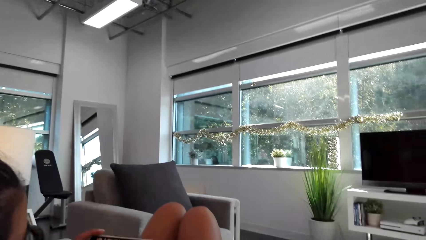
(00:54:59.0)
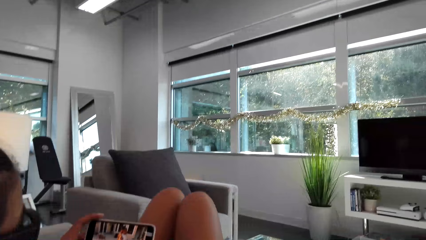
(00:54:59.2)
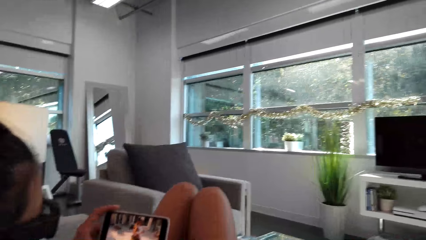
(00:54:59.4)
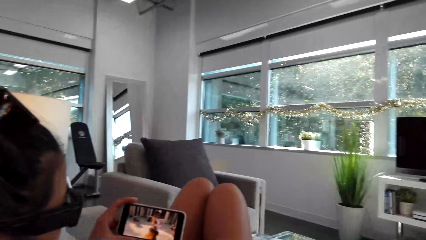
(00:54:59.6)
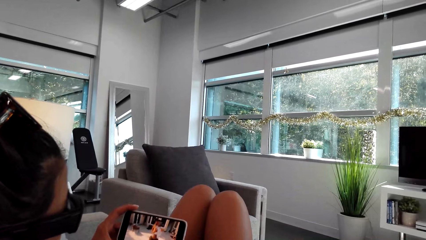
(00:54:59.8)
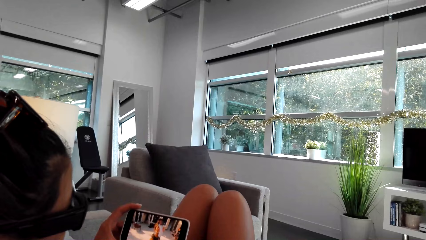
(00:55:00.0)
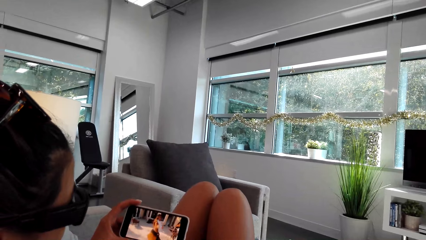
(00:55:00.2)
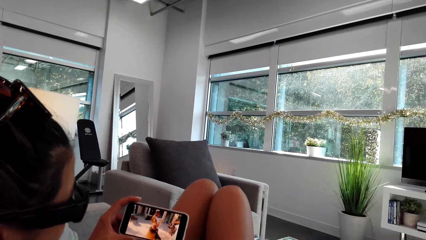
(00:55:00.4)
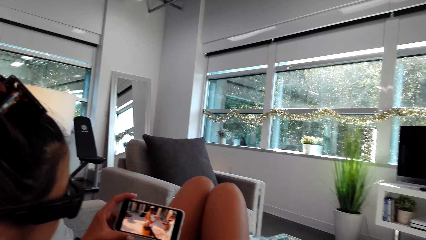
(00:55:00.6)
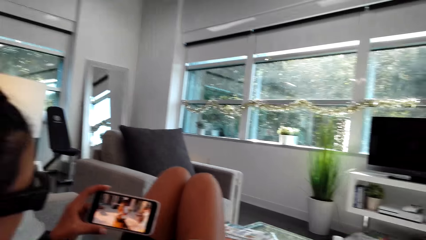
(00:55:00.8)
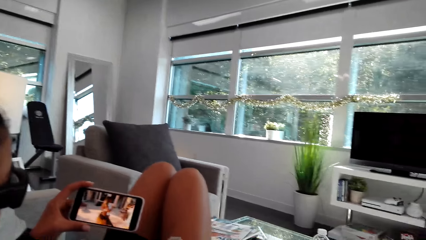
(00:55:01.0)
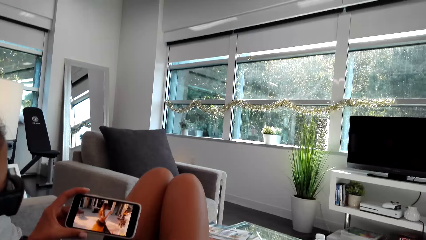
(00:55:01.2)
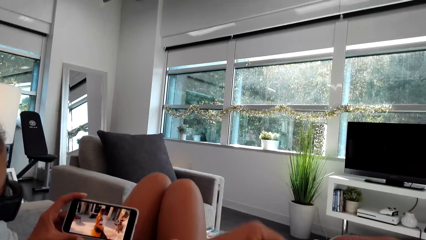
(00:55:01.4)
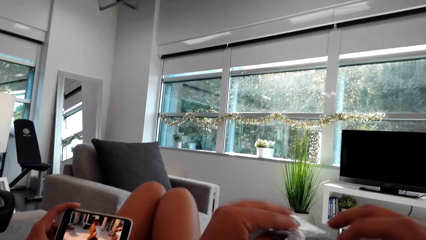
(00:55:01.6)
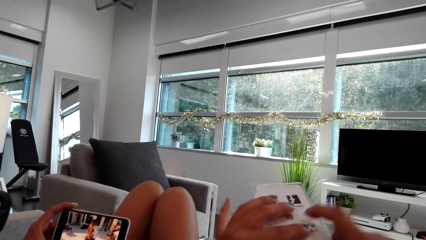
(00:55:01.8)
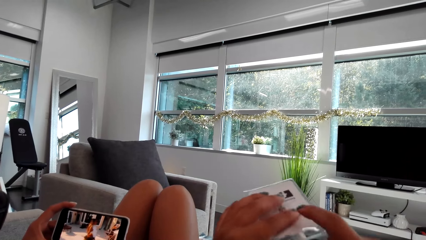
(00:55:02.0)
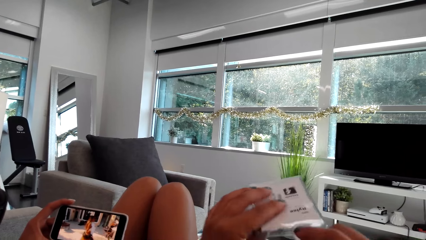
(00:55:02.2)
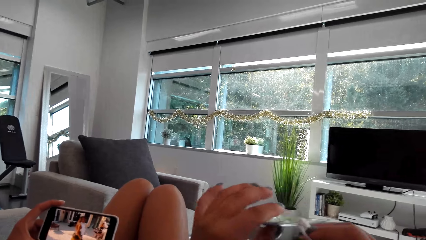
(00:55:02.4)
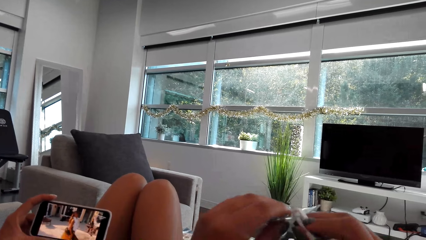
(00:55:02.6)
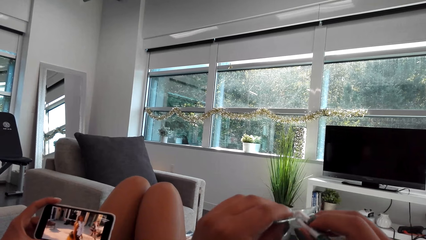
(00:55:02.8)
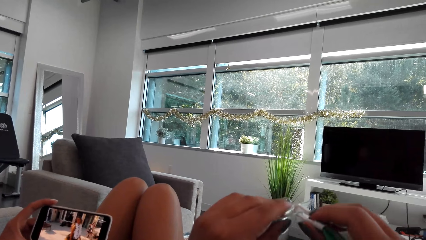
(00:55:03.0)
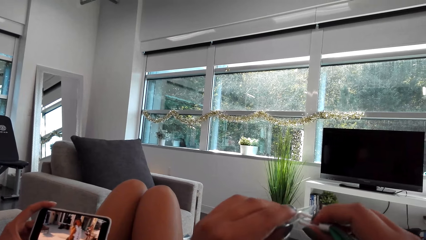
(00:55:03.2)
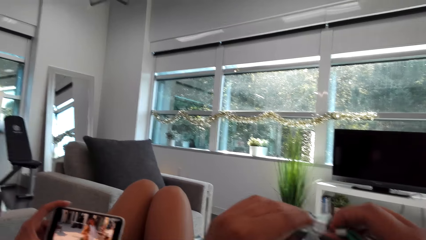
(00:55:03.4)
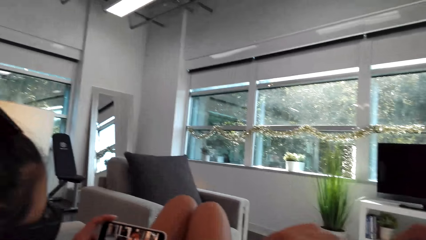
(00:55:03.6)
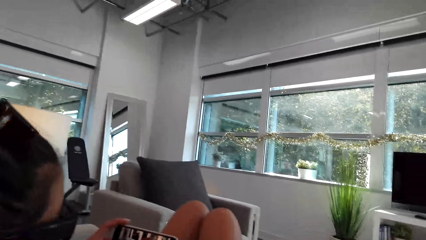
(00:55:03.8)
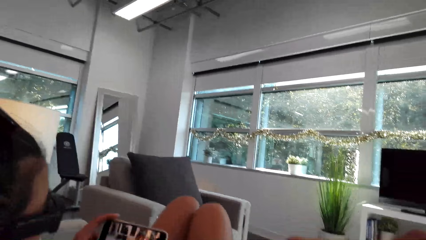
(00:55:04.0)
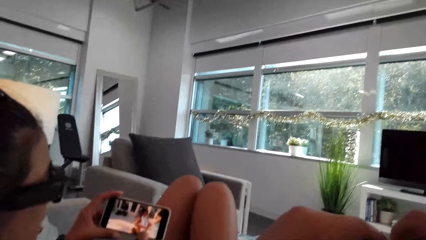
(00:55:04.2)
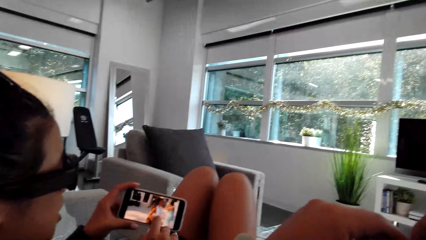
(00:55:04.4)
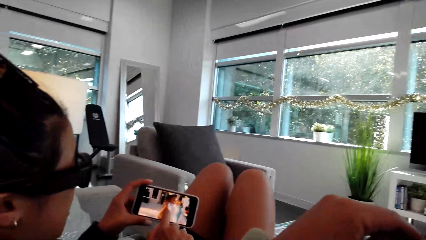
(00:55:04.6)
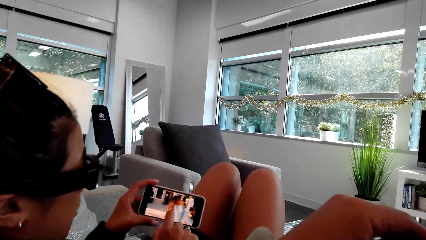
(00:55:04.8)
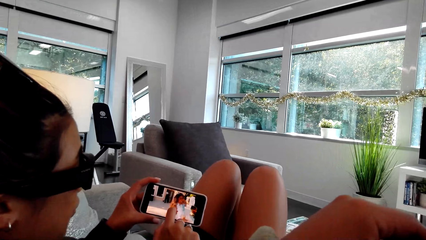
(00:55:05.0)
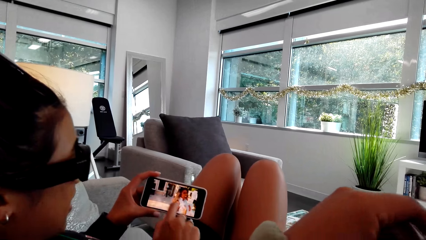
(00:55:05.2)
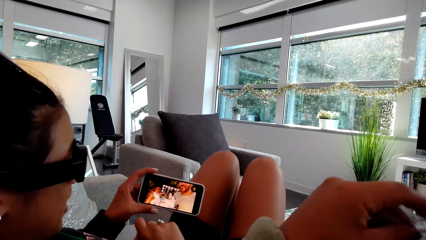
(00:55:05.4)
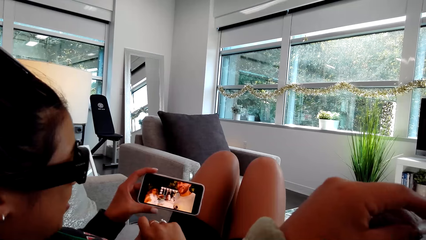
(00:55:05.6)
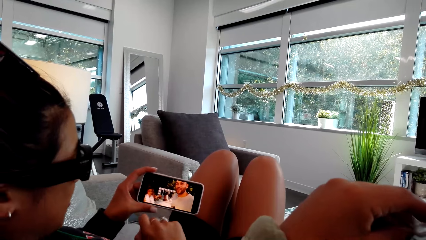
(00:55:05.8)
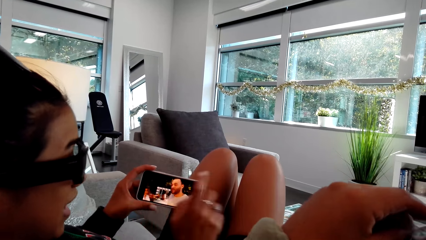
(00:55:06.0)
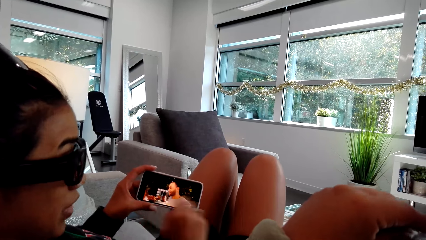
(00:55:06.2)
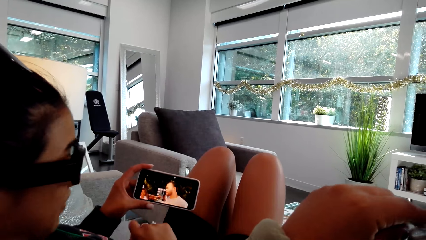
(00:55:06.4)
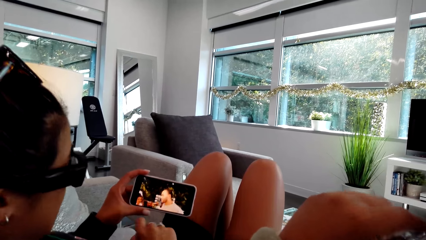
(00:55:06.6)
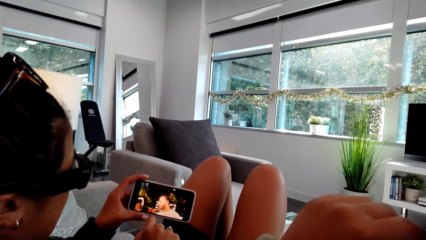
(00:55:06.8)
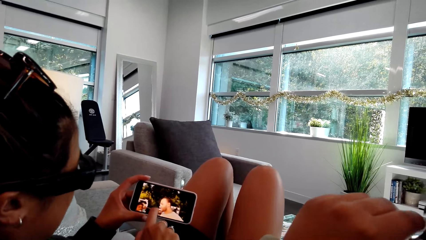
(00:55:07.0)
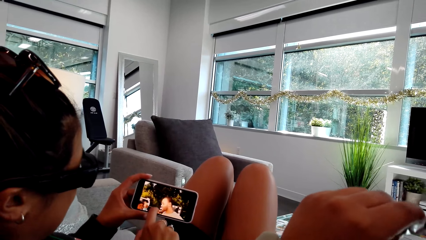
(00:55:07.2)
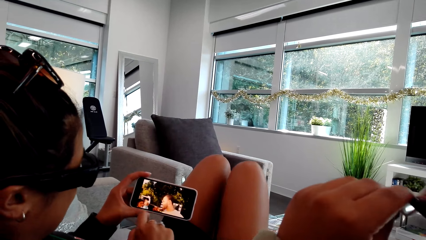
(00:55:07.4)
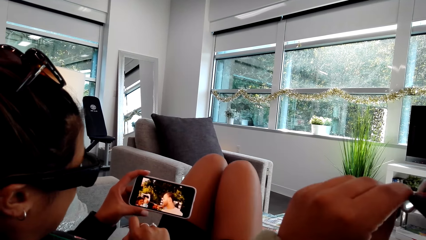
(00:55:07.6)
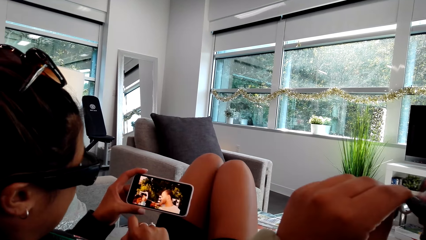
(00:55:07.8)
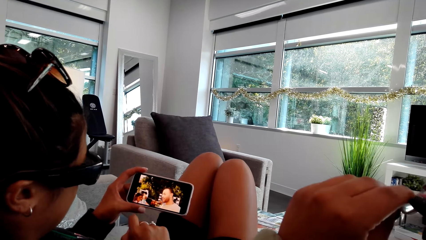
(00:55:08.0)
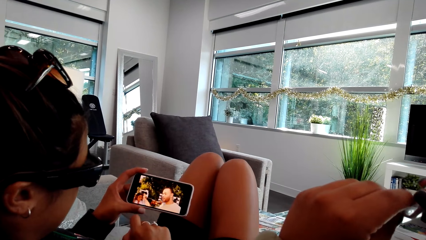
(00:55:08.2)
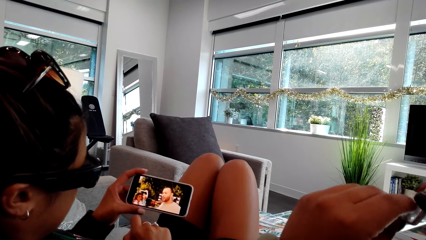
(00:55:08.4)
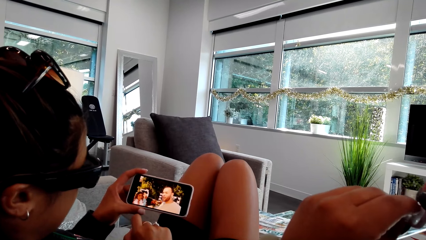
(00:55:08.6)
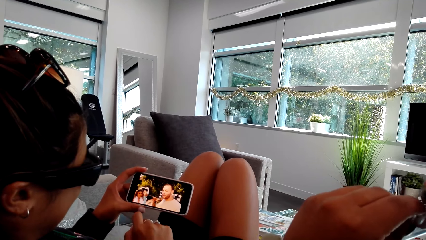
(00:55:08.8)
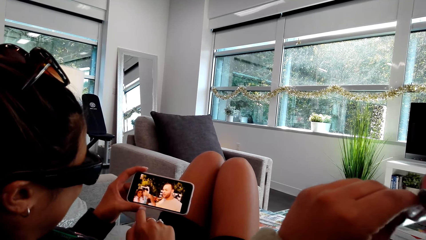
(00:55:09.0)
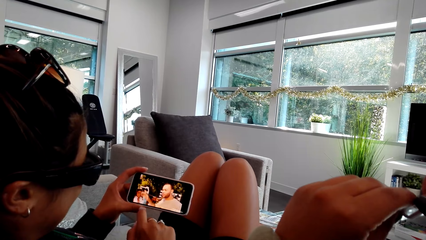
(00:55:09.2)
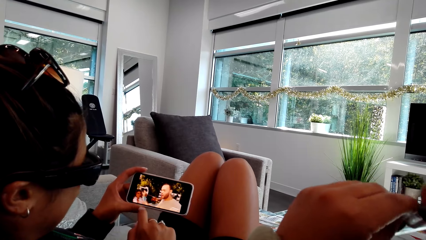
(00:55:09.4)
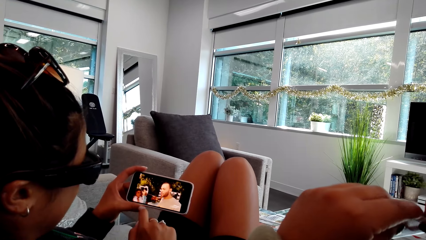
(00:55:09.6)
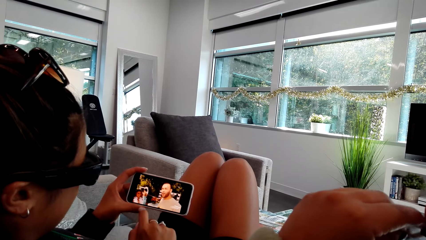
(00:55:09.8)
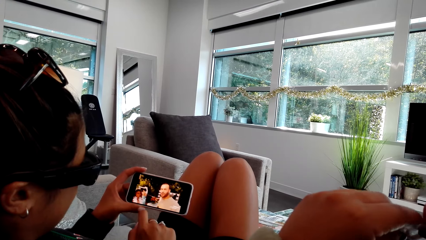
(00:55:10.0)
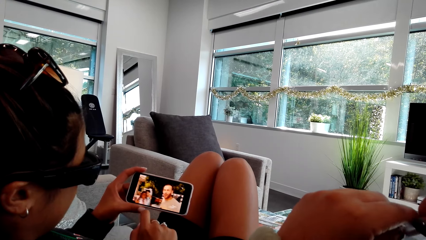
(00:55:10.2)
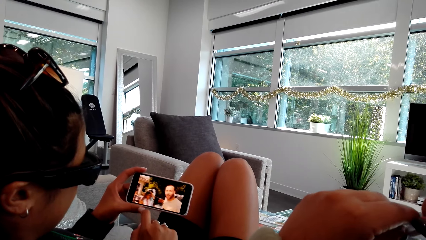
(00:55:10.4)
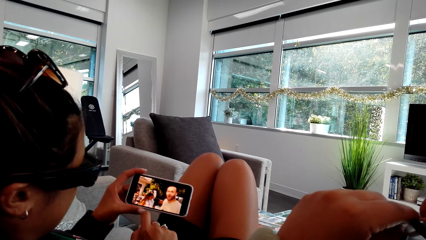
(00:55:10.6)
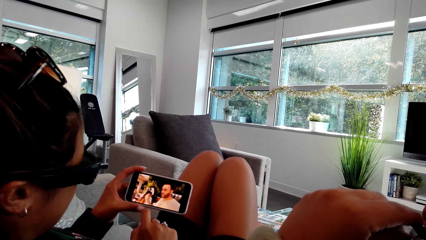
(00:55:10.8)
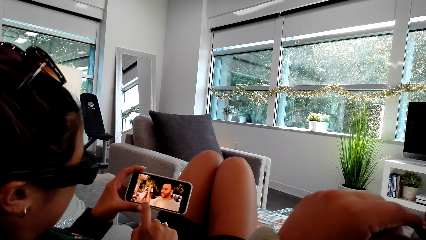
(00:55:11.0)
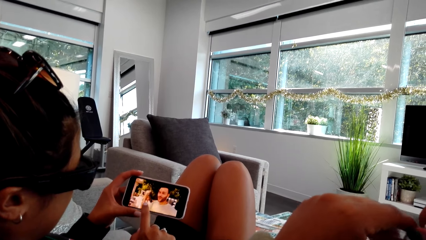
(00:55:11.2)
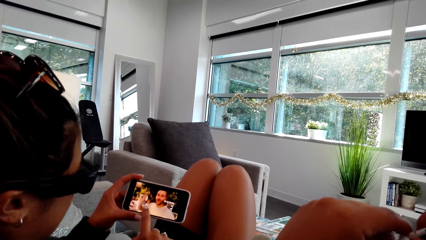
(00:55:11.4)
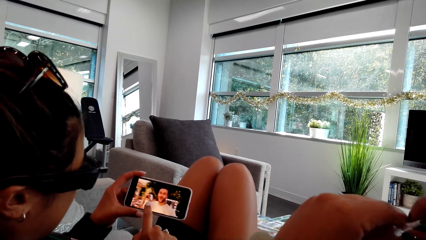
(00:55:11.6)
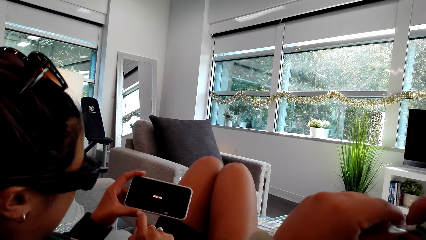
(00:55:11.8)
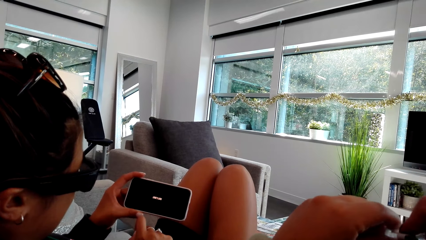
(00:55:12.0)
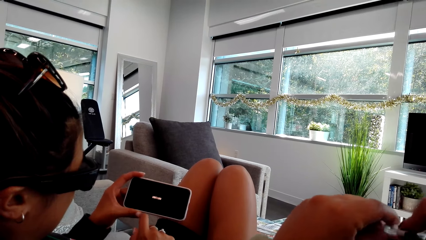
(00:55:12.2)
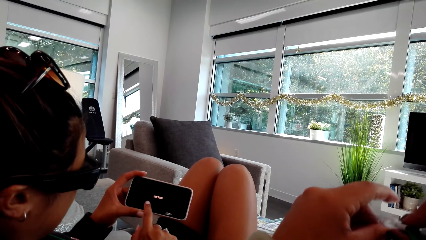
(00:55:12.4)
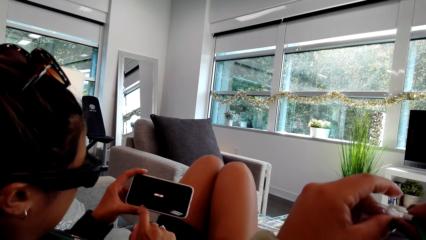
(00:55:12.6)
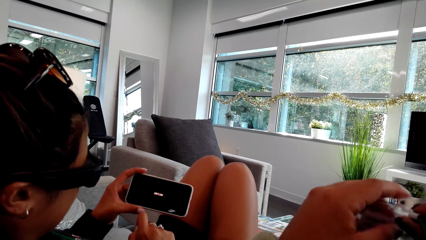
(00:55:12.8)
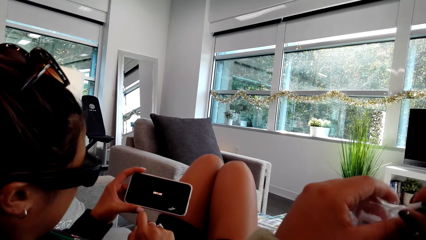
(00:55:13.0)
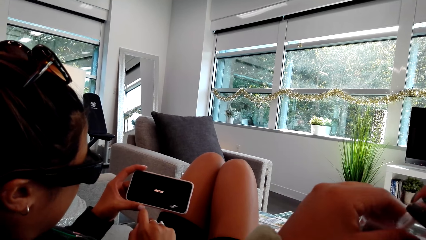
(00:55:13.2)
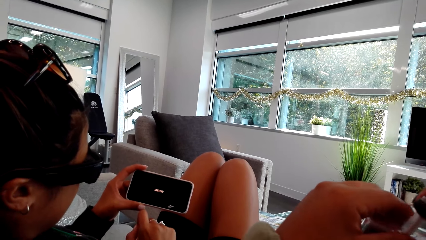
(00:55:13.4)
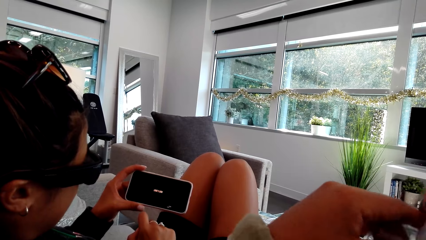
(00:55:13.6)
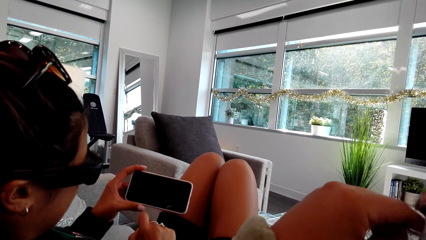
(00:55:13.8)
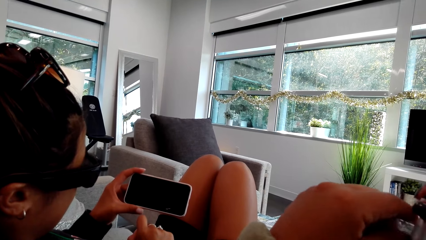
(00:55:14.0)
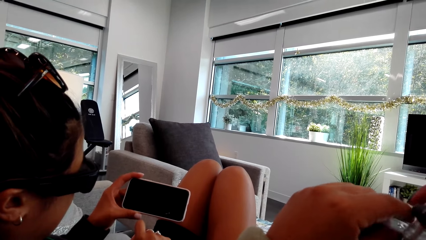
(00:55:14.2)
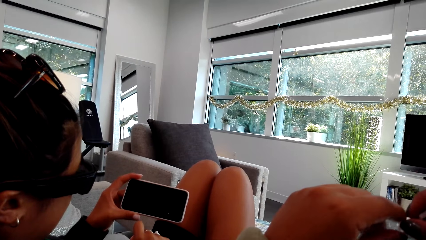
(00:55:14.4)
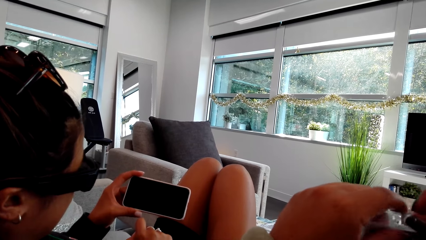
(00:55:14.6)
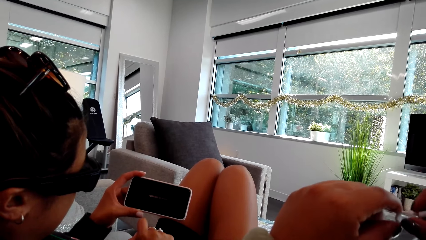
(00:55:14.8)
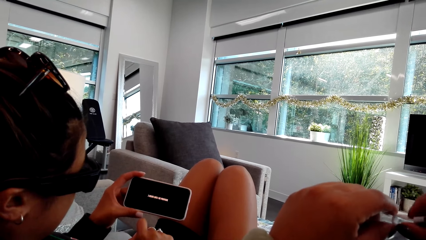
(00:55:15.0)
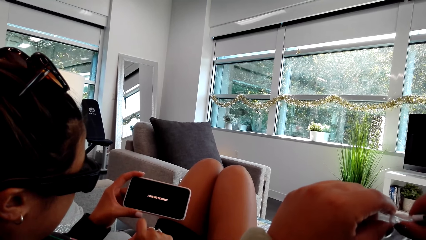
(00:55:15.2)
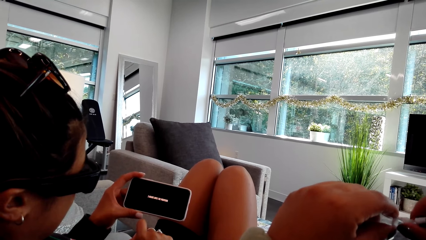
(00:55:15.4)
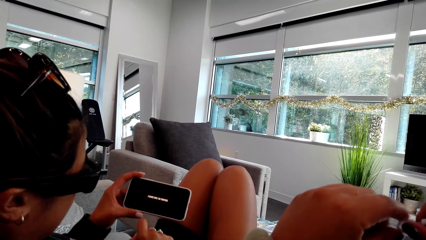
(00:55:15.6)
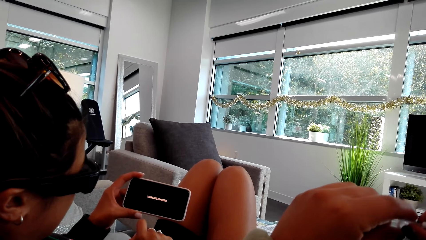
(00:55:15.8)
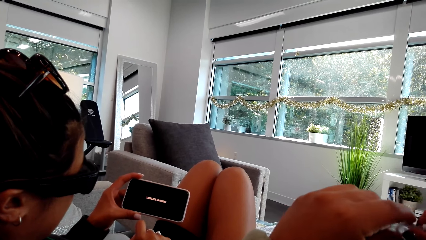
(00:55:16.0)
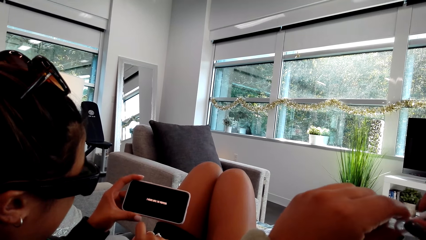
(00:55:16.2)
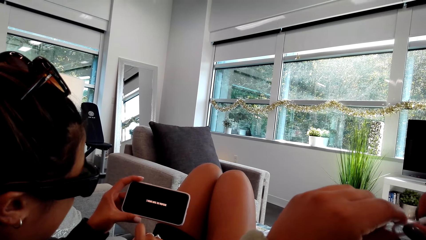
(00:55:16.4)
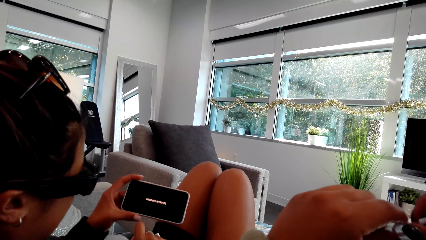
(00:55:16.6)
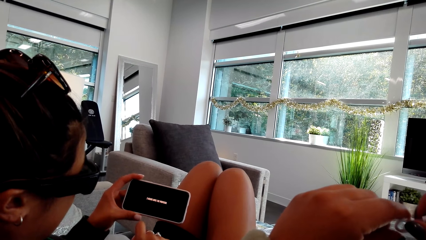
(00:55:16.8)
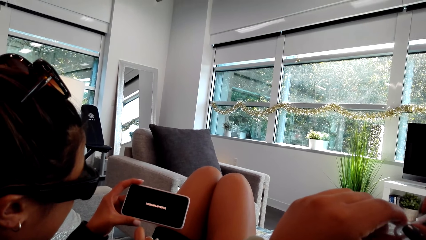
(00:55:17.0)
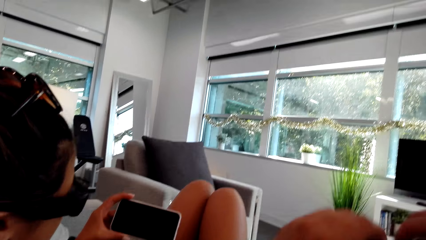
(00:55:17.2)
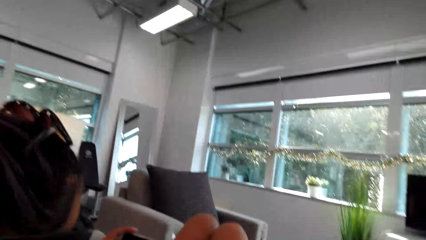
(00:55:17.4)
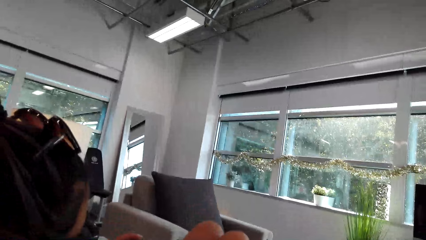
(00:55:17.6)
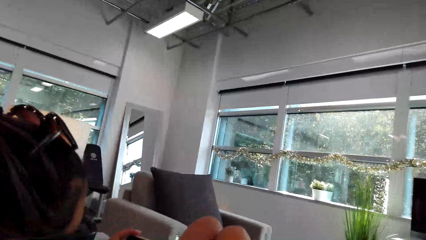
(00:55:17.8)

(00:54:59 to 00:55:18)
The camera wearer holds a selfie holder. They pick up a tag from the table. A person taps the phone screen with her fingers. The person swings her hand. The person watches the video from the phone.
